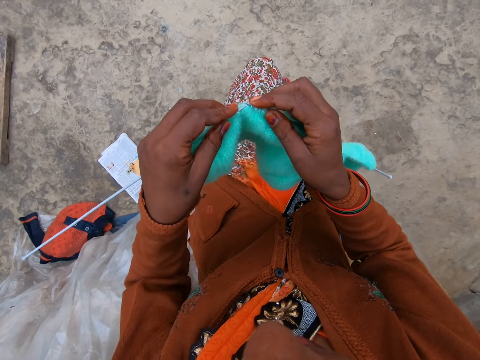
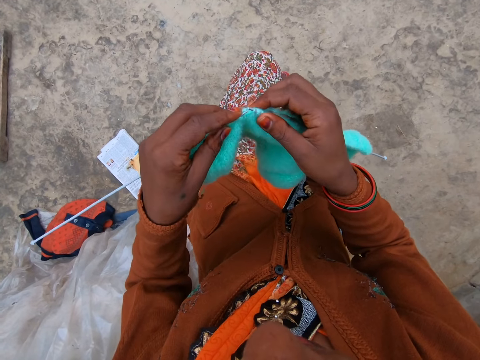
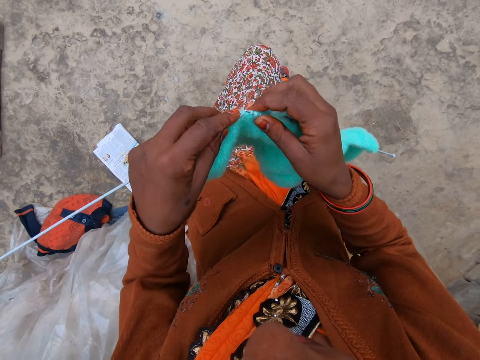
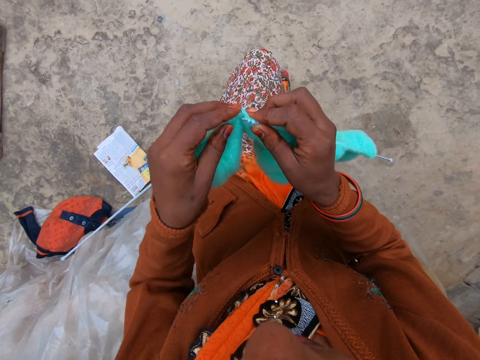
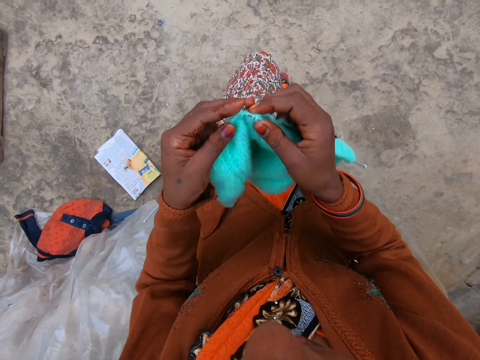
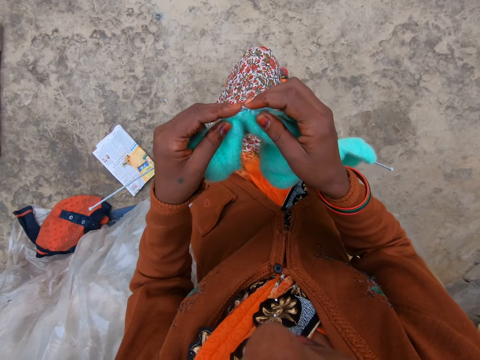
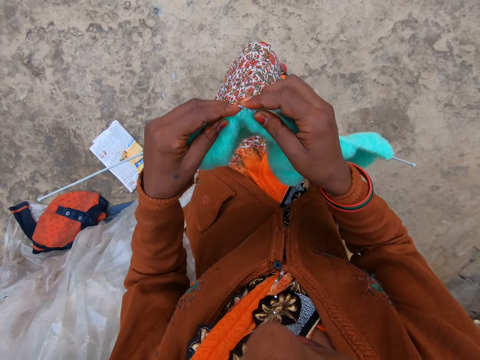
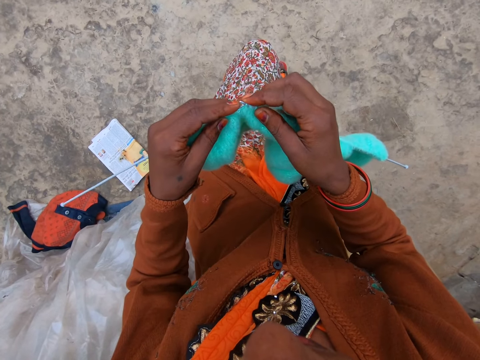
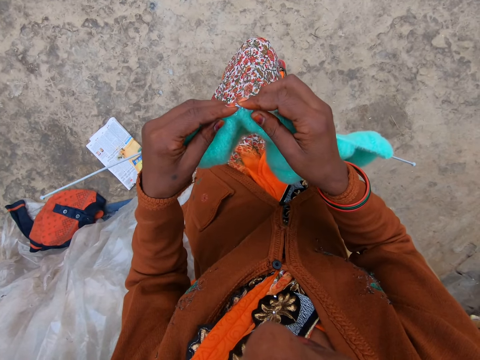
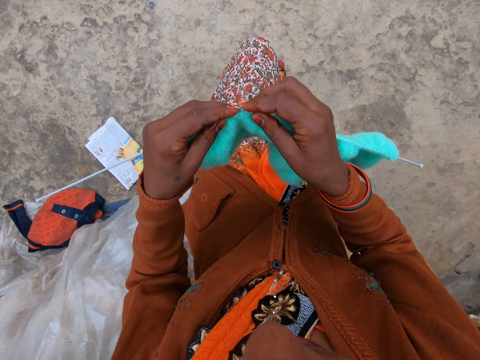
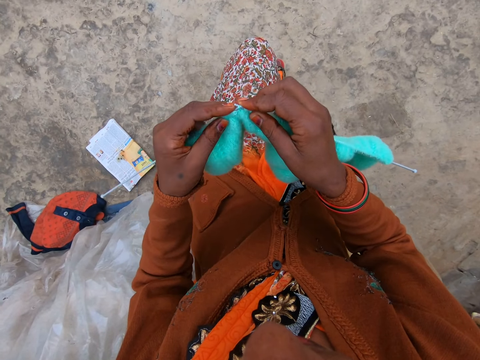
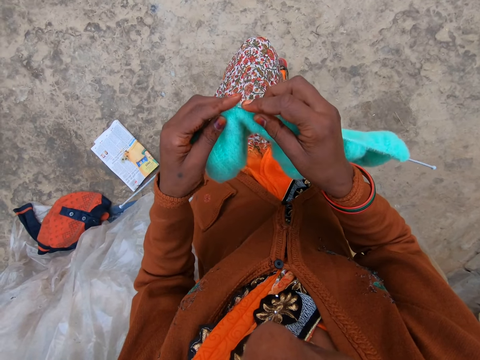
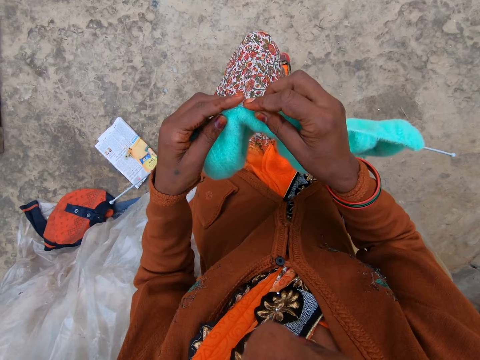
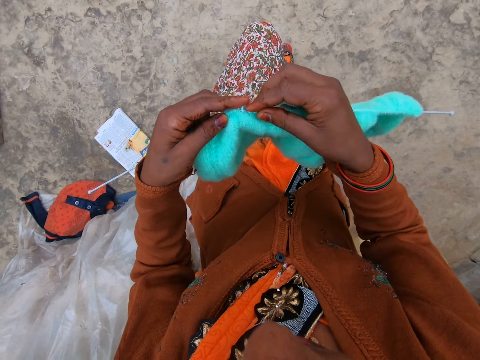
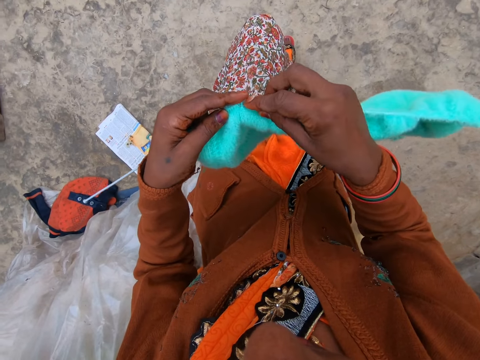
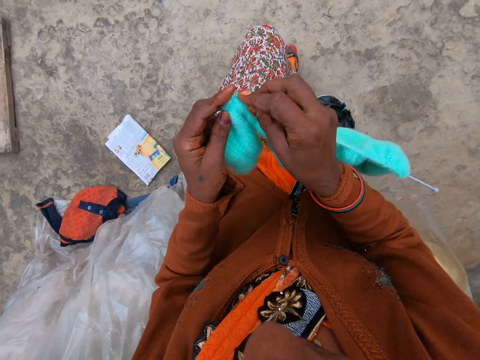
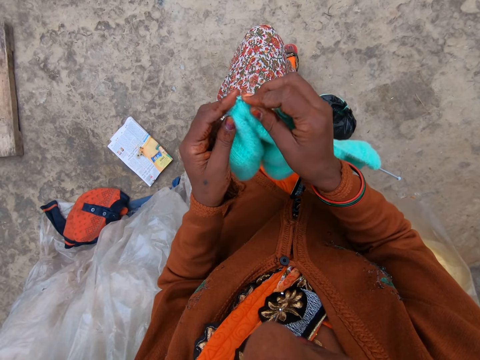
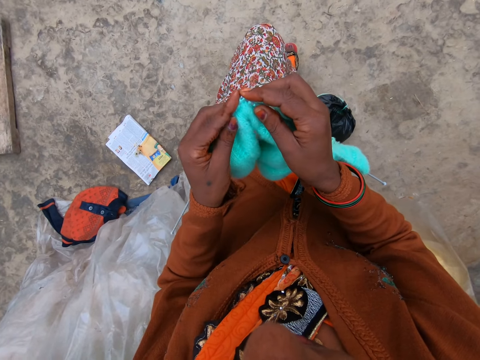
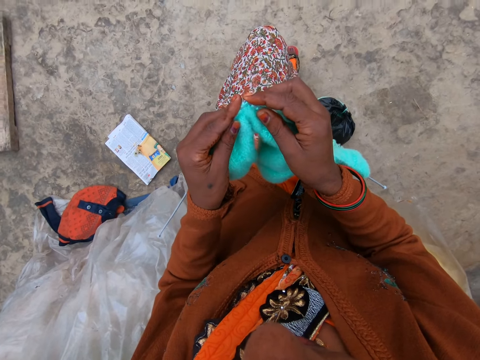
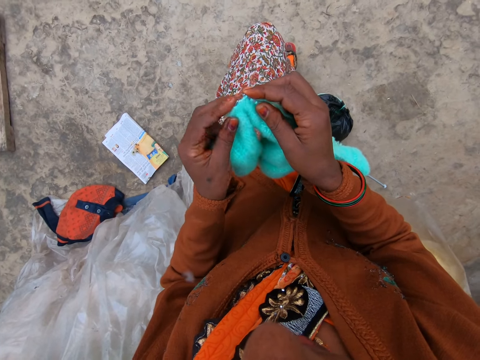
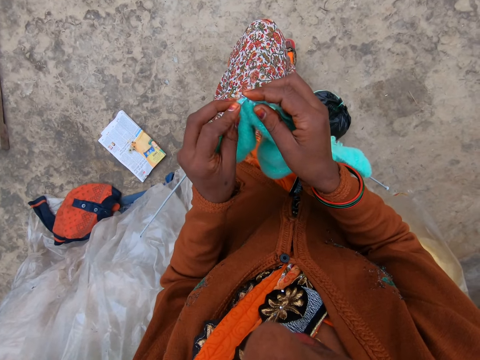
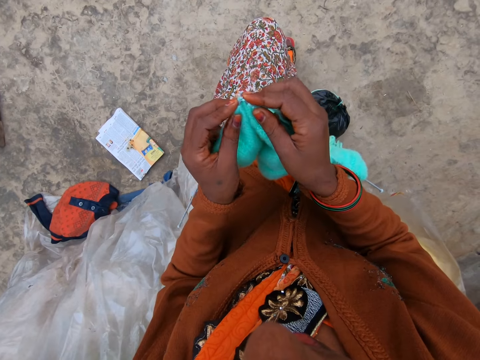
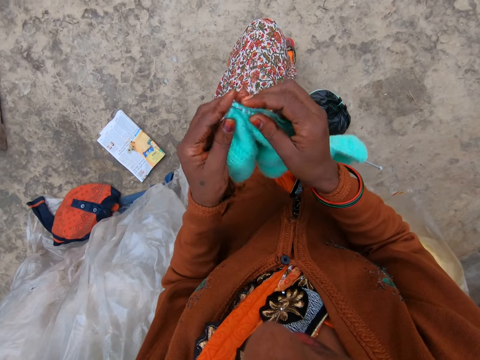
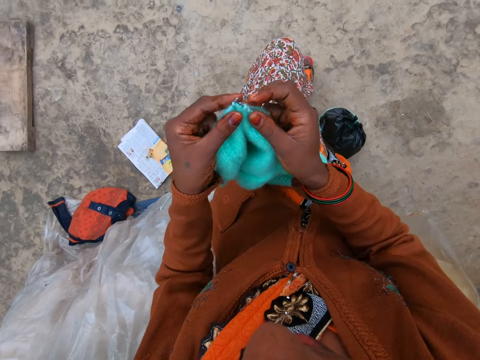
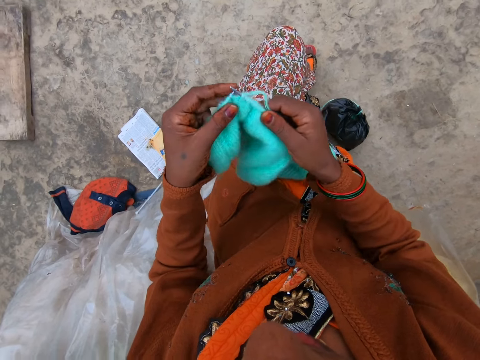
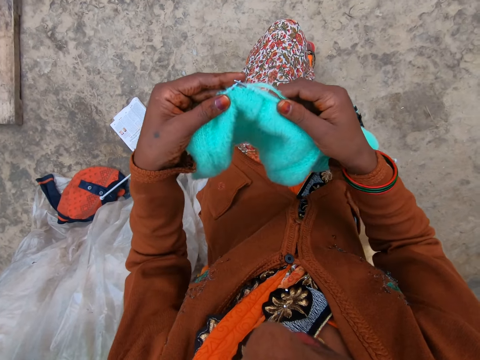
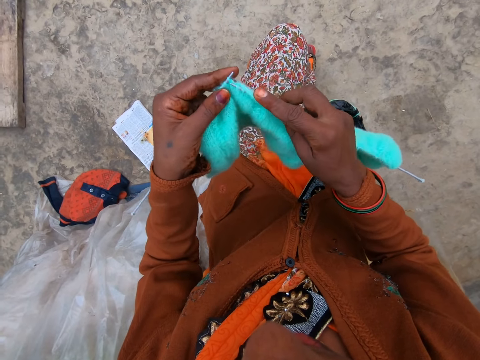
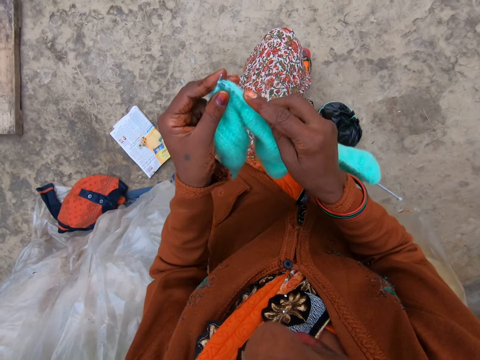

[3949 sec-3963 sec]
The camera wearer knits a piece of fabric with a knitting needle. They adjust the knitted fabric on the knitting needle. They knit the piece of fabric with the knitting needle.

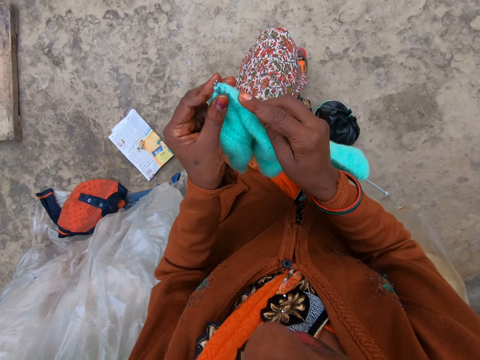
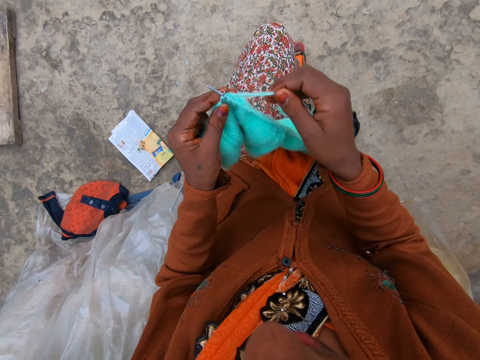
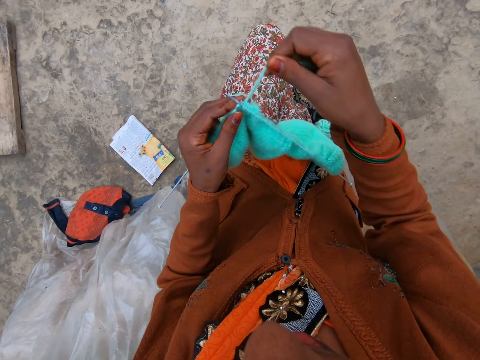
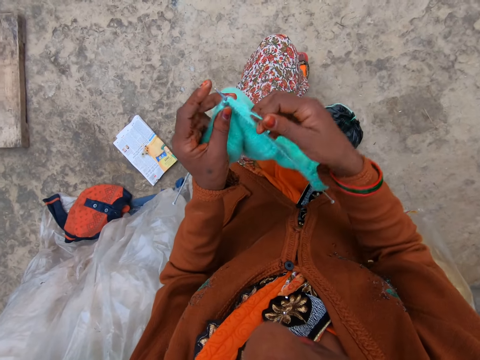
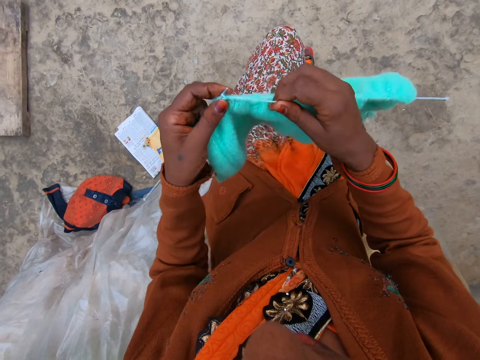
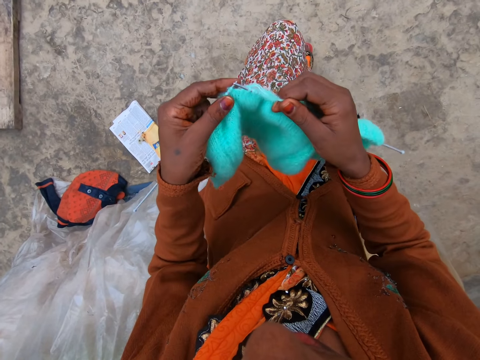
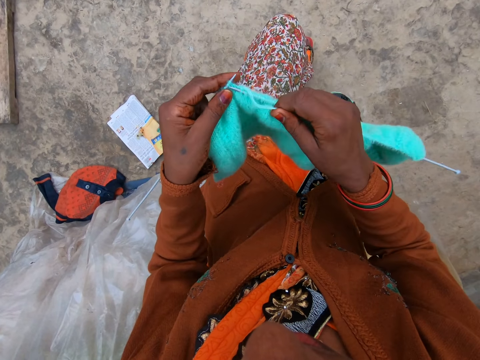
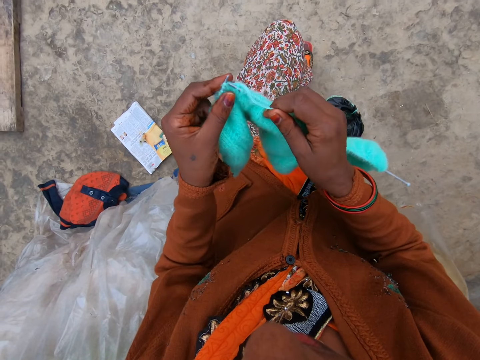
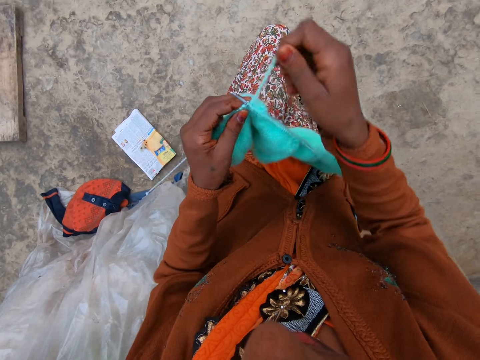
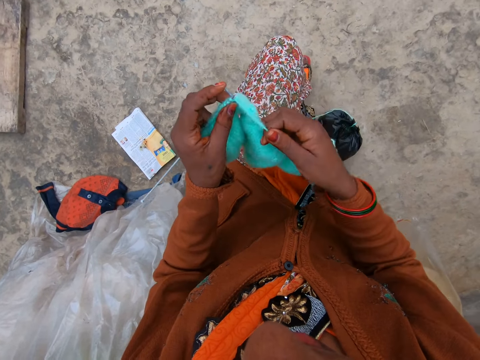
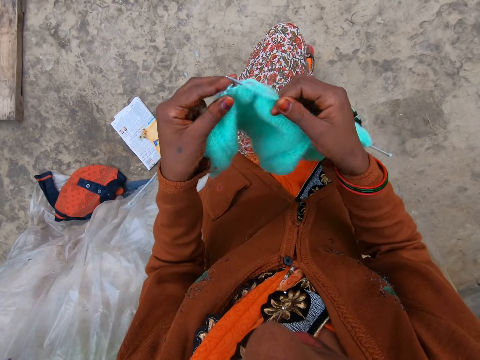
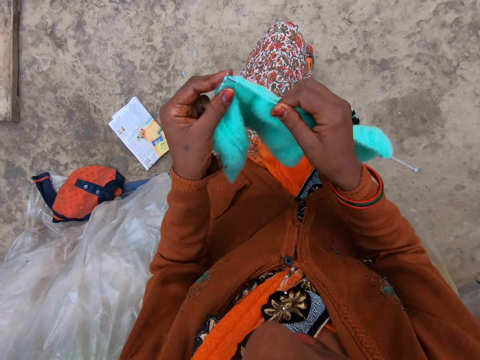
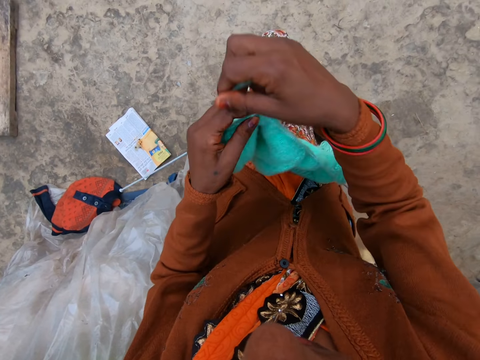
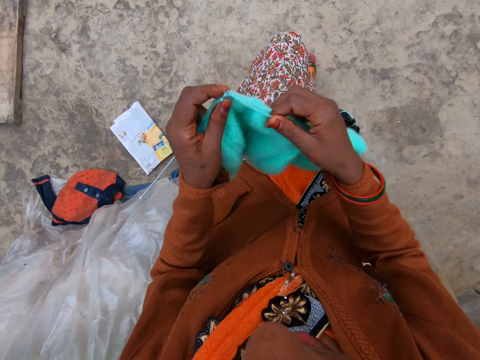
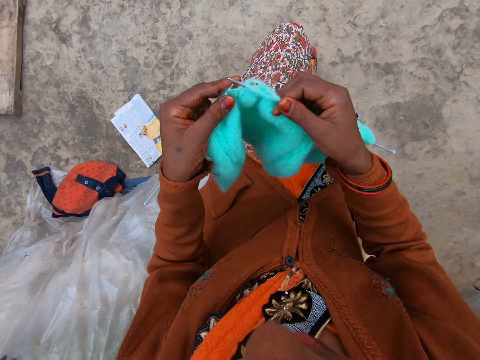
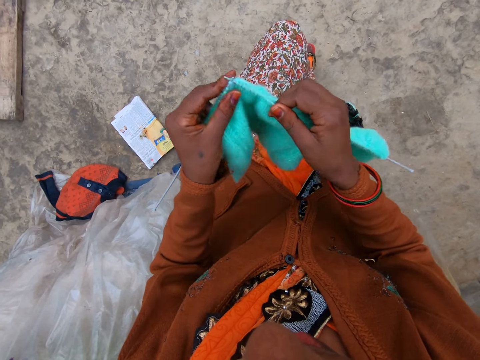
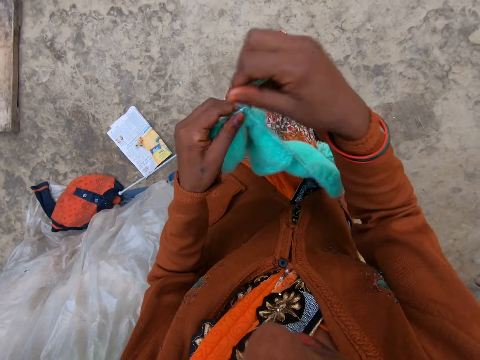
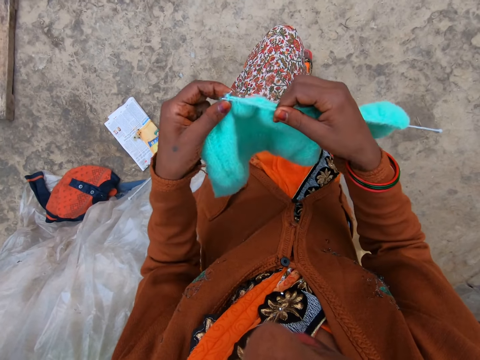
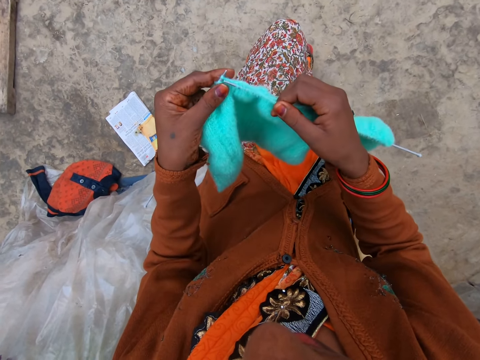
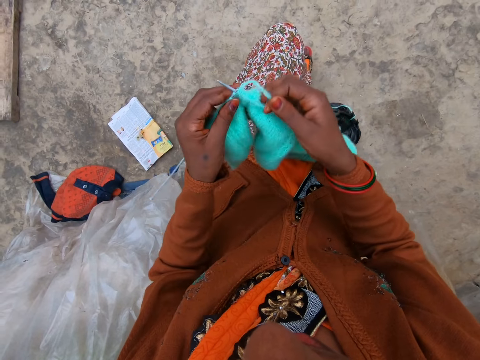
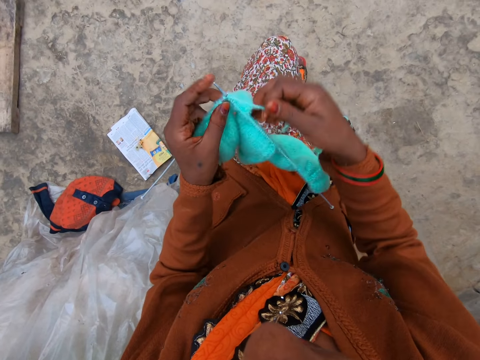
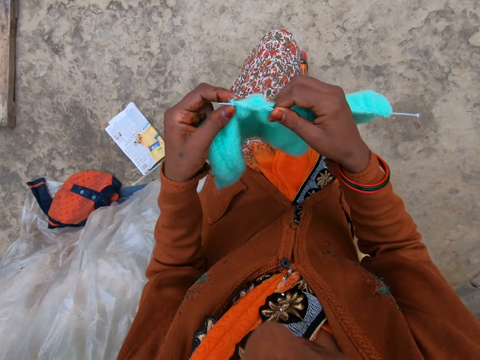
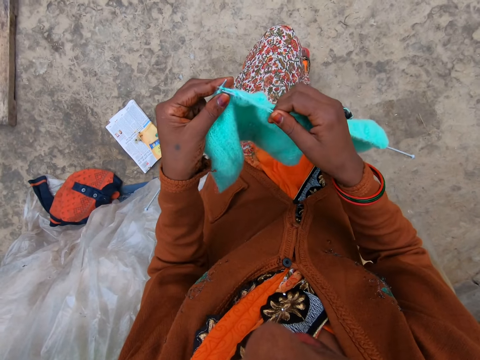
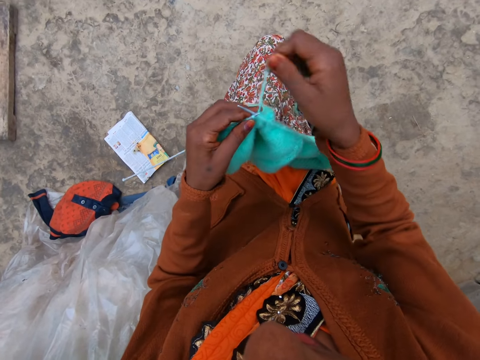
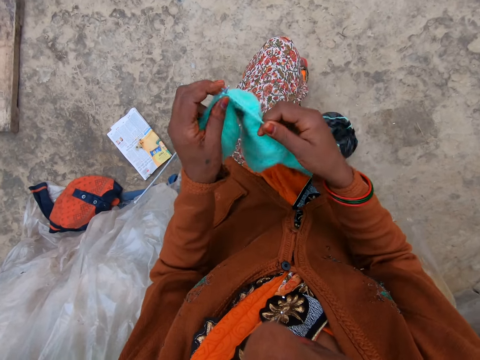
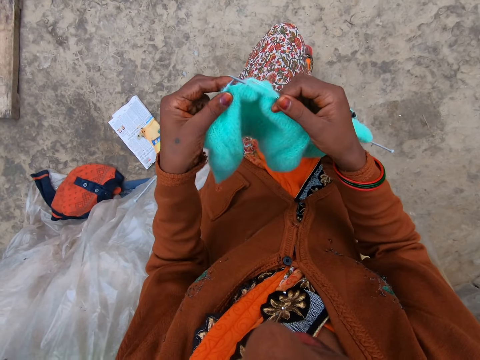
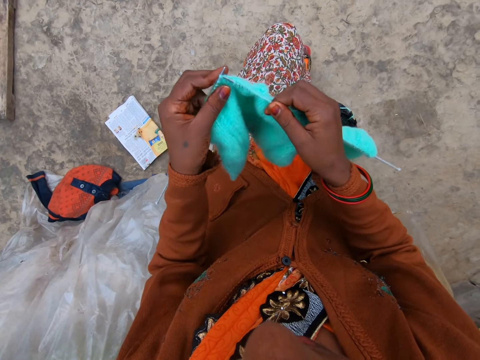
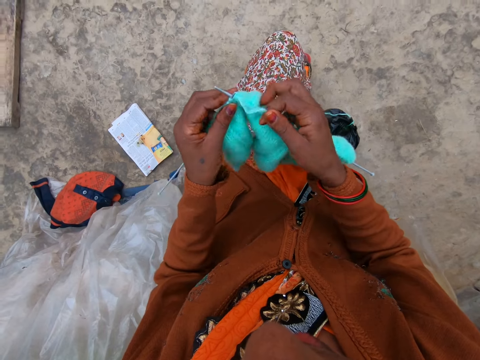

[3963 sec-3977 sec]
The camera wearer coils a knitting thread on a knitting needle. They knit a piece of fabric with the knitting needle. They coil the knitting thread on the knitting needle. They knit the piece of fabric with the knitting needle. They coil the knitting thread on the knitting needle. They knit the piece of fabric with the knitting needle. They coil the knitting thread on the knitting needle. They knit the piece of fabric with the knitting needle. They coil the knitting thread on the knitting needle. They knit the piece of fabric with the knitting needle. They coil the knitting thread on the knitting needle. They knit the piece of fabric with the knitting needle.
